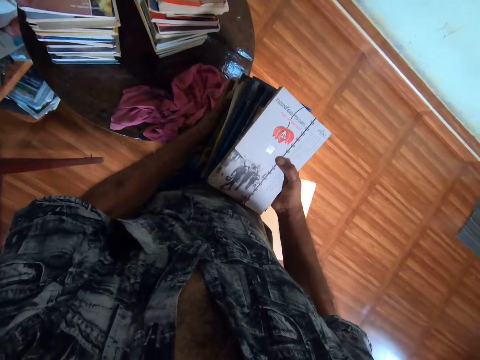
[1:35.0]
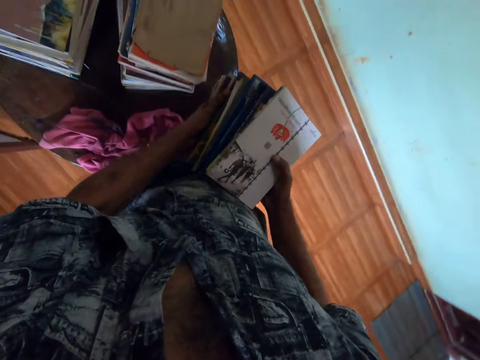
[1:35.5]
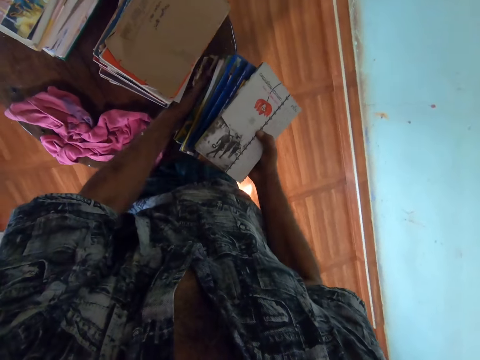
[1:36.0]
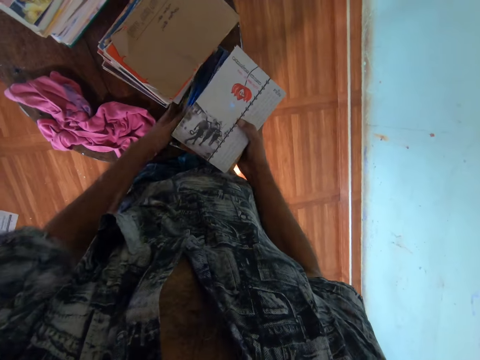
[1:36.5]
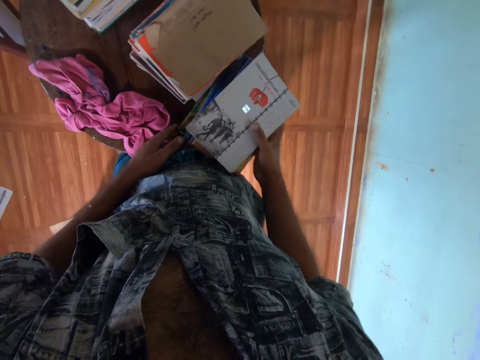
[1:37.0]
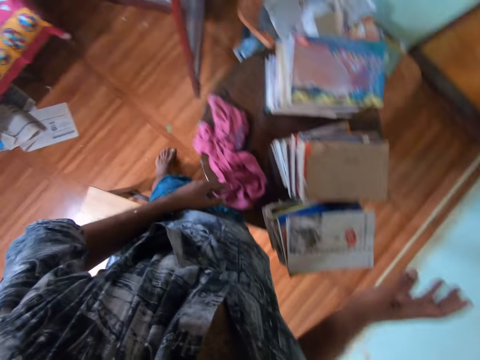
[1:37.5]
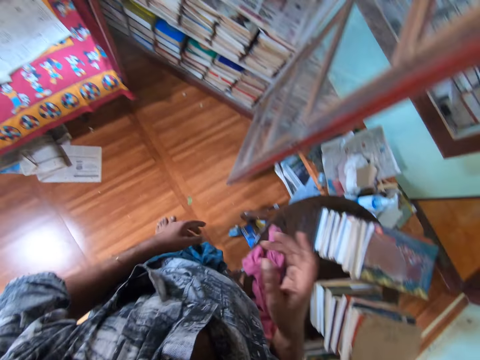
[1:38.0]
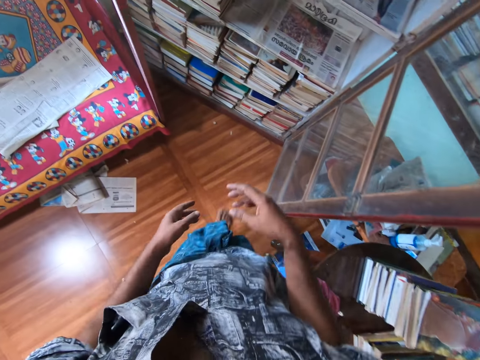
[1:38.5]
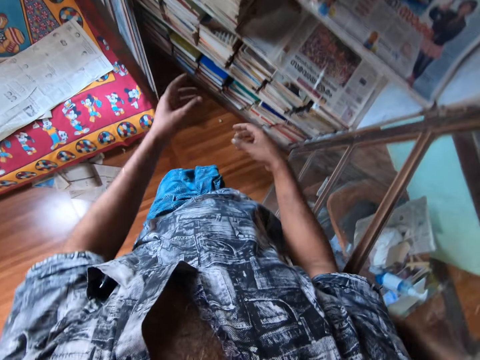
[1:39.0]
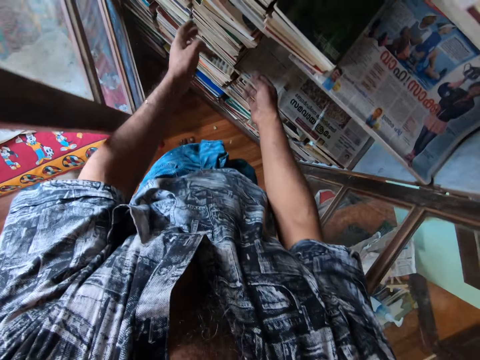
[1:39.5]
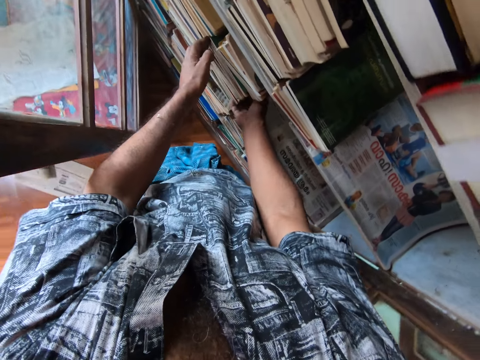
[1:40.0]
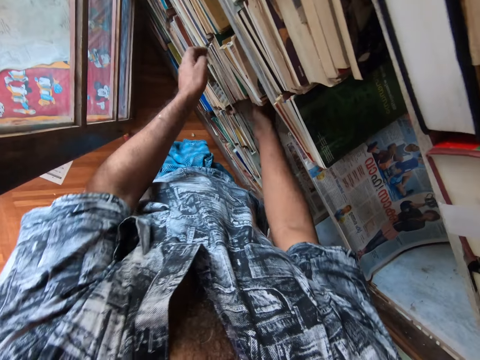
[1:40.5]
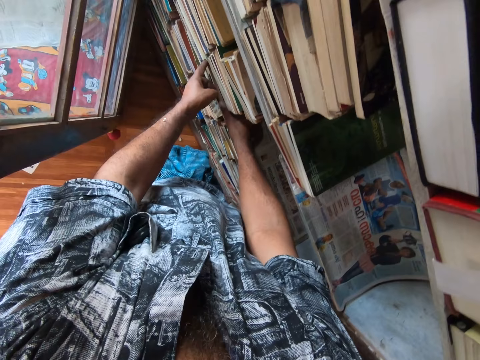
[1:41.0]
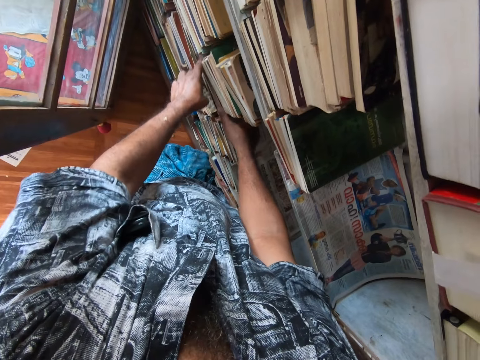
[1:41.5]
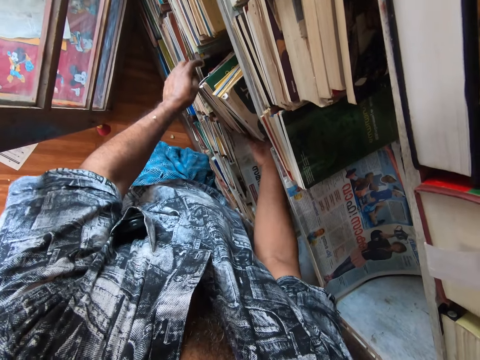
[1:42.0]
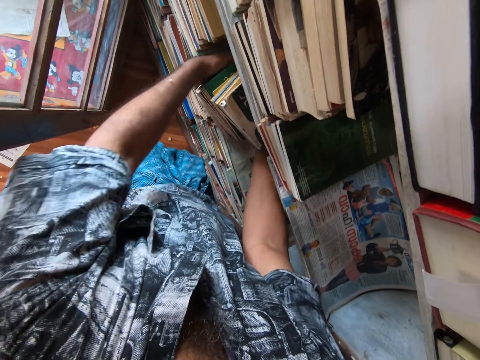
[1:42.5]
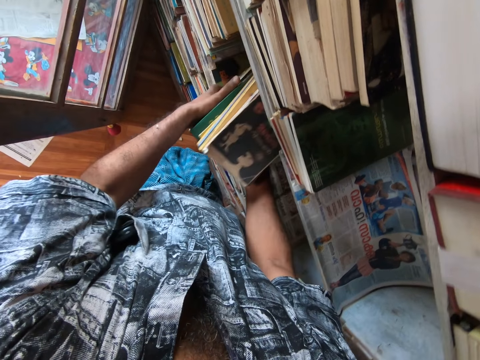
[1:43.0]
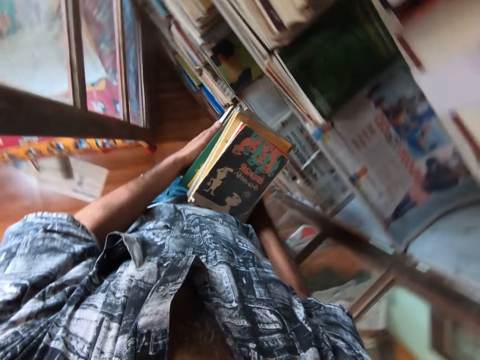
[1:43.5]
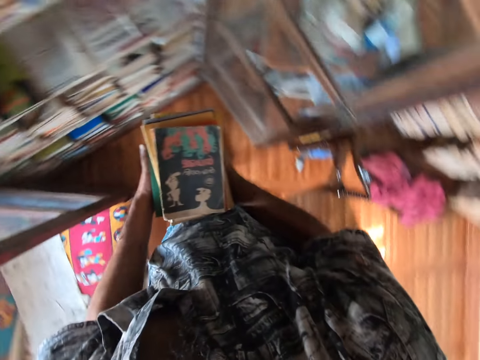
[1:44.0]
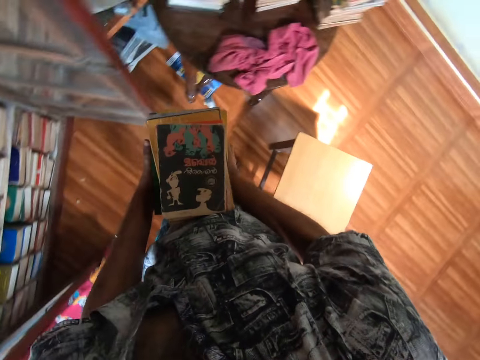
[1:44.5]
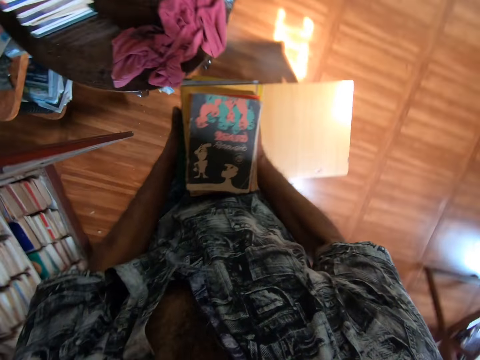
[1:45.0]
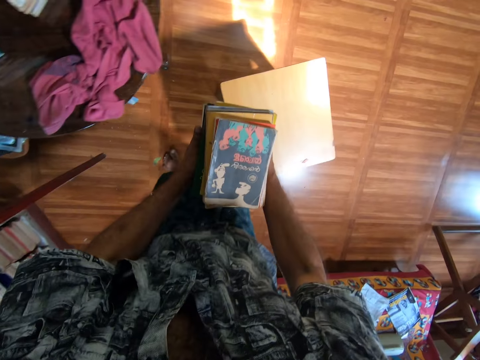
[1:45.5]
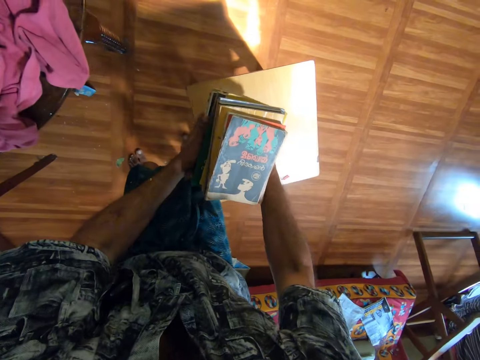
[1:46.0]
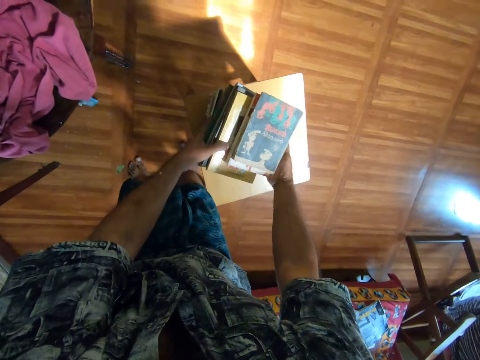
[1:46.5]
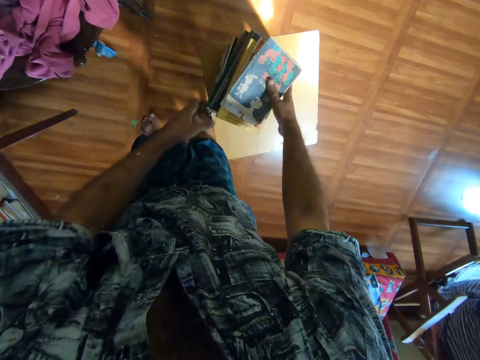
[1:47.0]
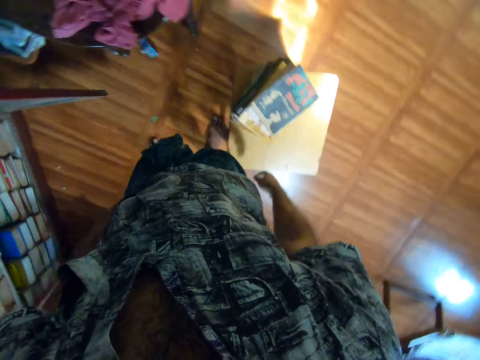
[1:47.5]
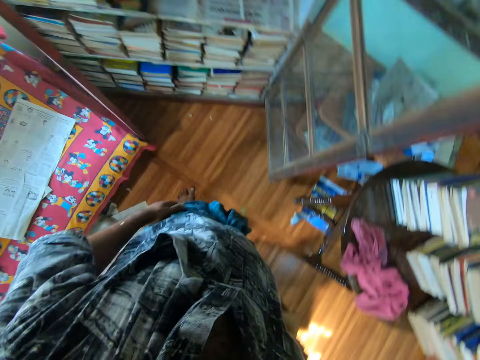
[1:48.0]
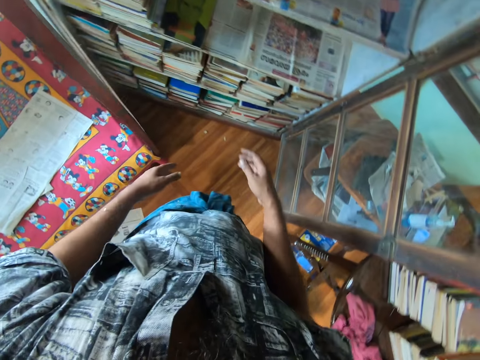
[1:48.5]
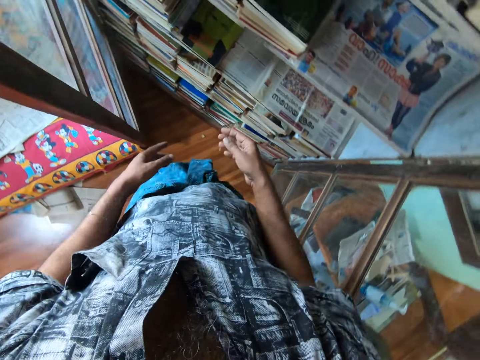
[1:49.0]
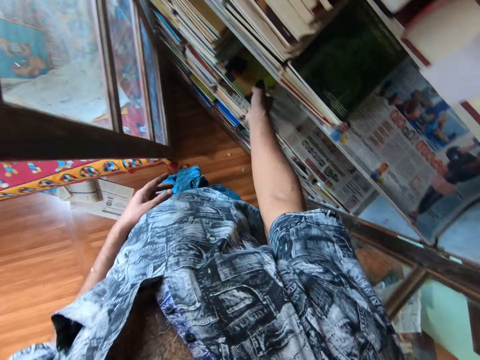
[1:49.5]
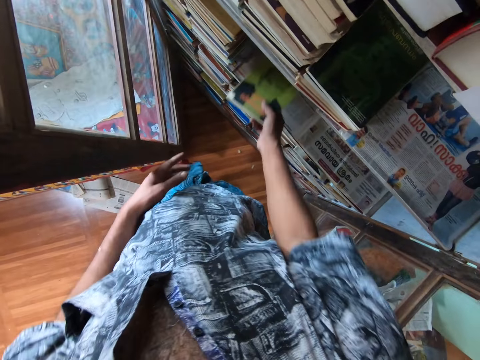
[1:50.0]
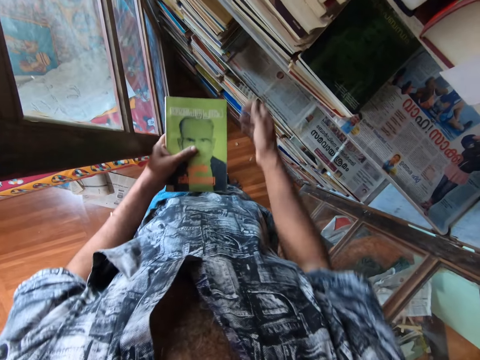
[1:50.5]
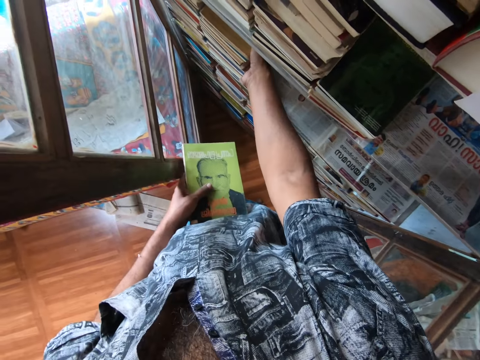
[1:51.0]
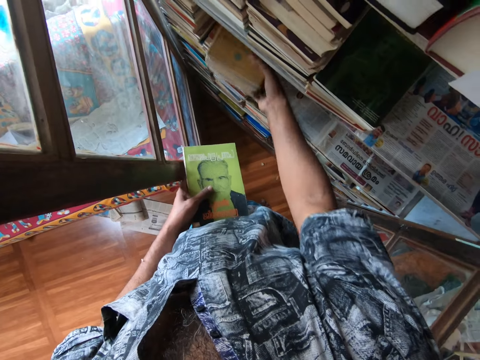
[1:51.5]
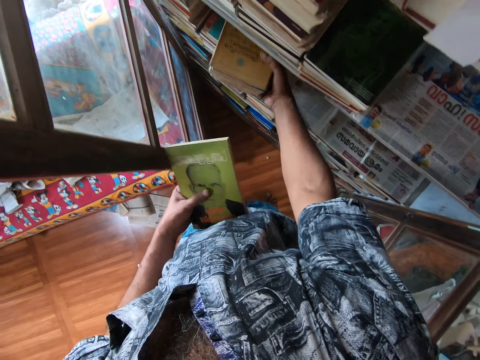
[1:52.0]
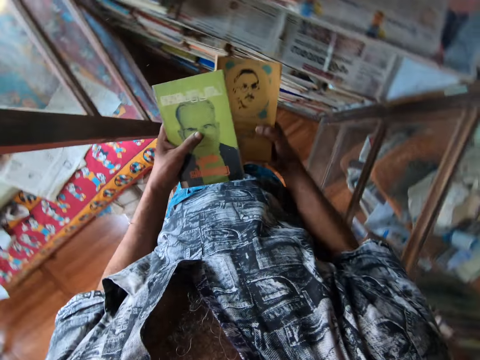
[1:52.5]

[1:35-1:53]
The camera wearer drops the books on the table. They walk around. They pick the books from the bookshelf. They walk around. They put the books on a stool. They walk around. They pick the books from the bookshelf.

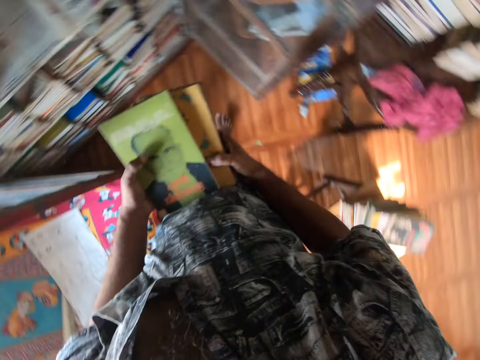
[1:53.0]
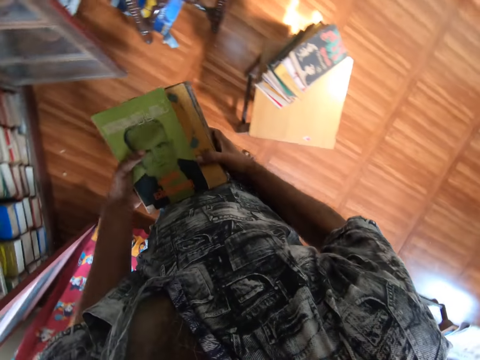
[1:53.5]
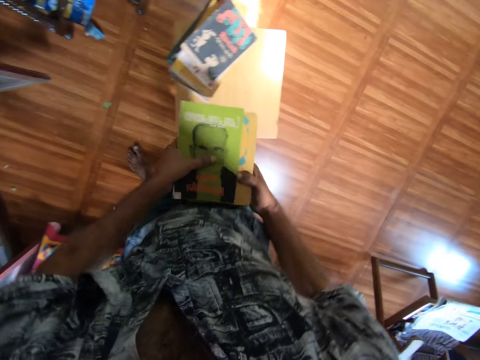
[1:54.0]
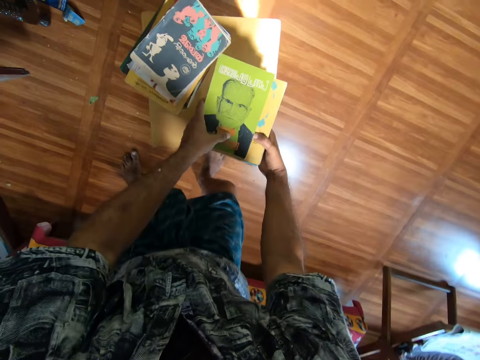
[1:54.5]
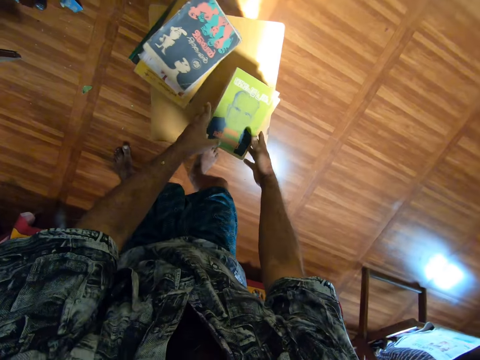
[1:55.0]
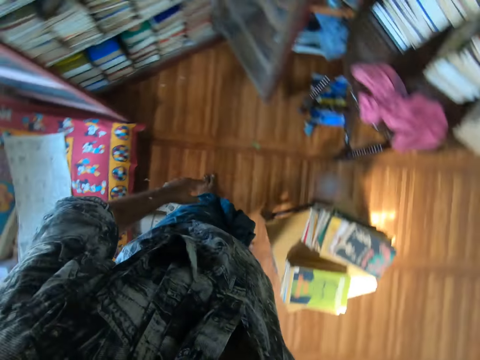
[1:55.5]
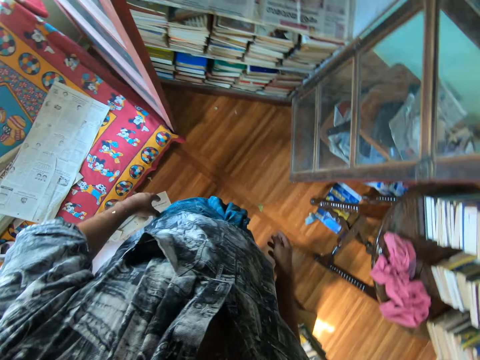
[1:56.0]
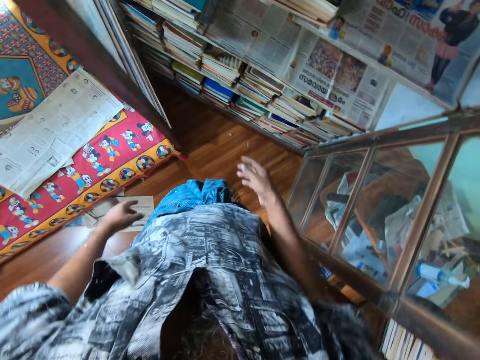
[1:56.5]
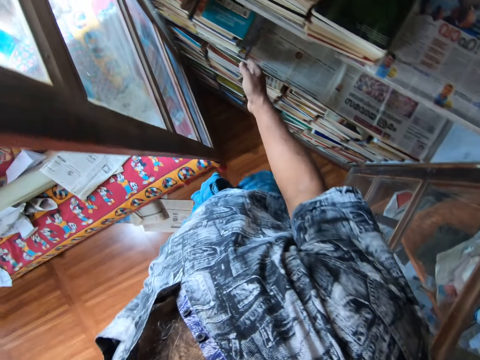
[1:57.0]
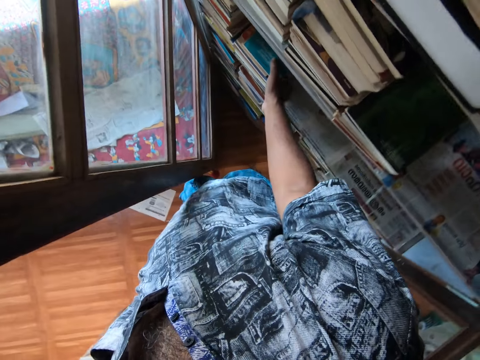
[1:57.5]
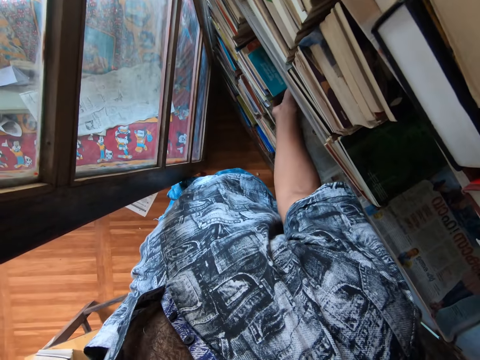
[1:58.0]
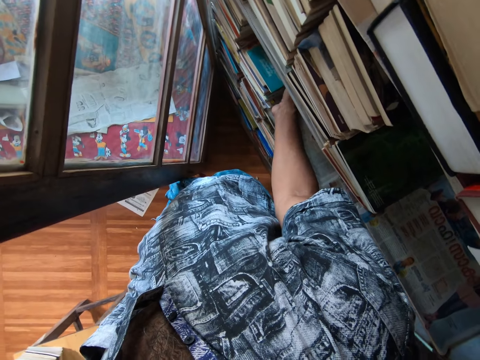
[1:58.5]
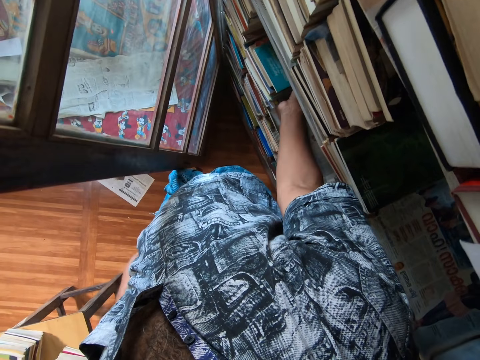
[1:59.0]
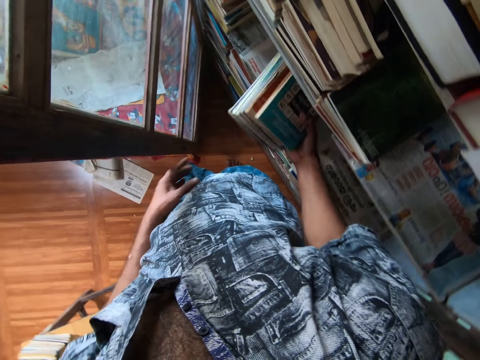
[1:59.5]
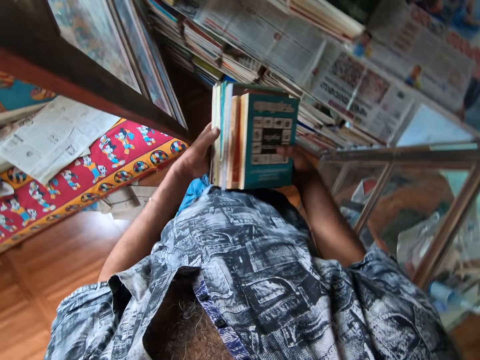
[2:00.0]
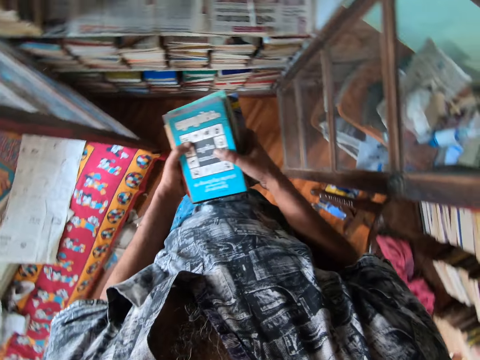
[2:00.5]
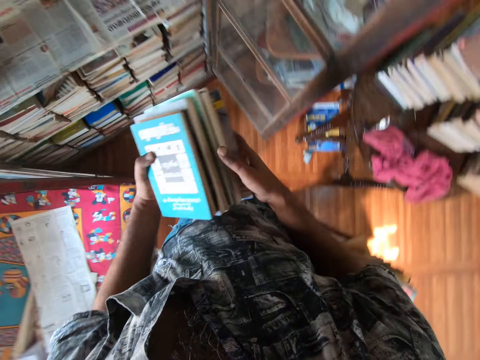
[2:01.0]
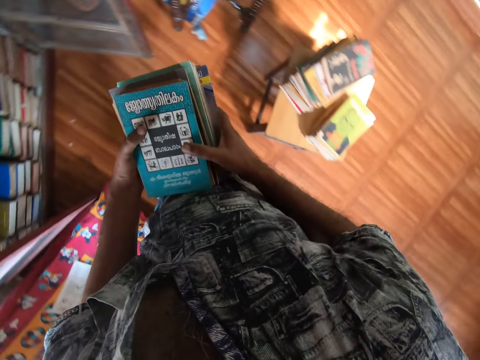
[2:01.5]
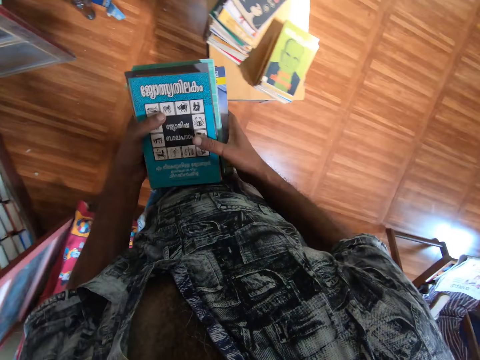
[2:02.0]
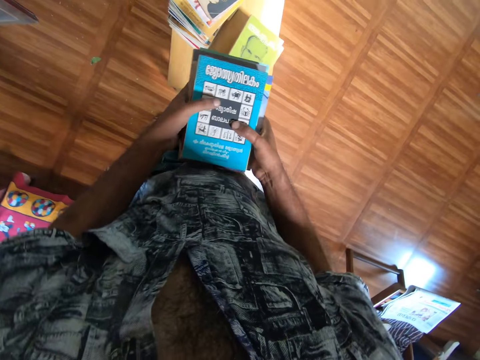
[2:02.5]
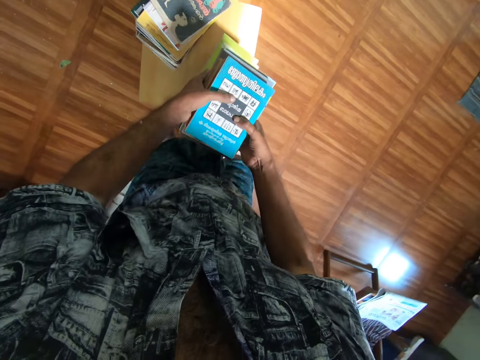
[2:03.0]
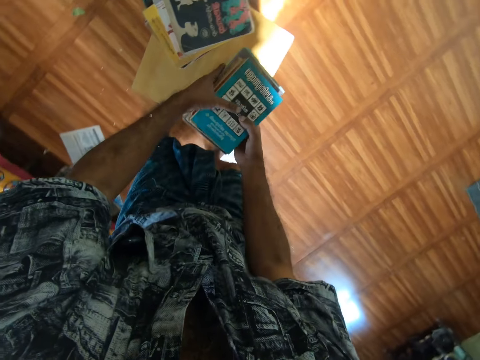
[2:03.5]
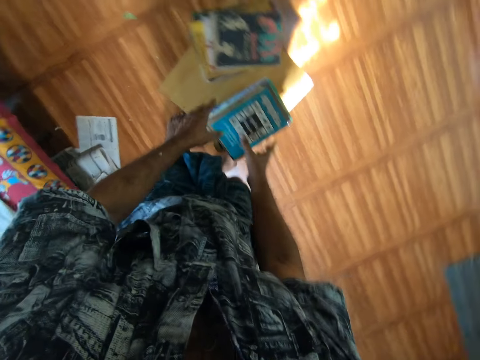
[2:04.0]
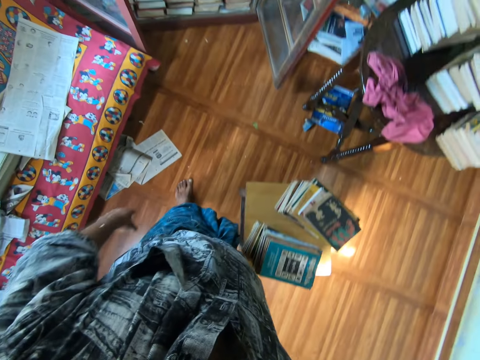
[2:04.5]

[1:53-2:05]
The camera wearer walks around. They put the books on a stool. They walk around. They pick the books from the bookshelf. They walk around. They put the books on top of books on the stool.
